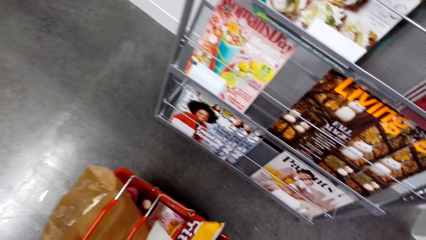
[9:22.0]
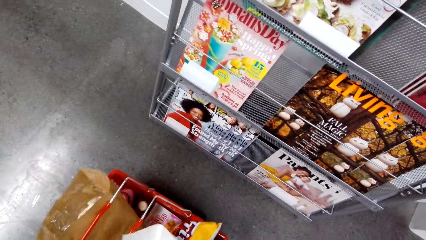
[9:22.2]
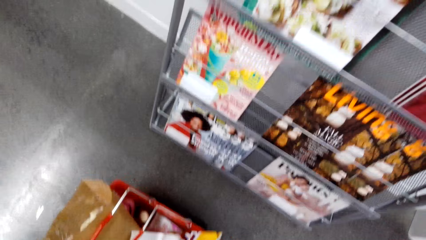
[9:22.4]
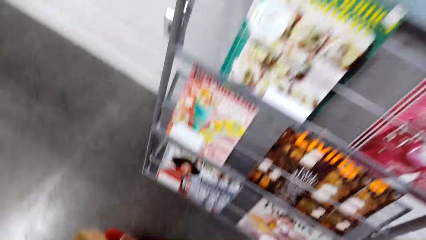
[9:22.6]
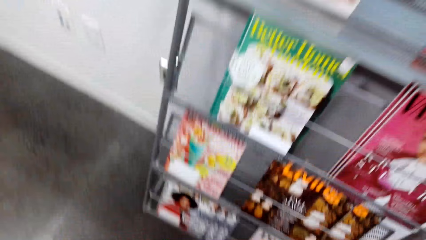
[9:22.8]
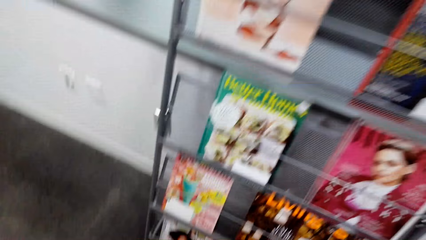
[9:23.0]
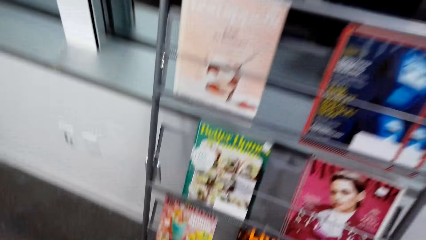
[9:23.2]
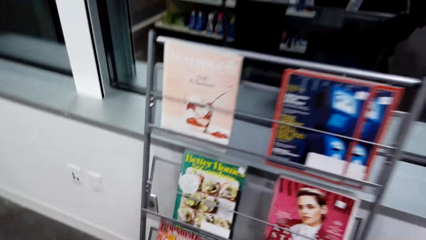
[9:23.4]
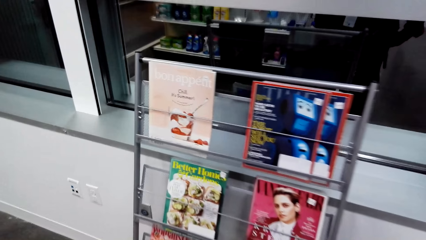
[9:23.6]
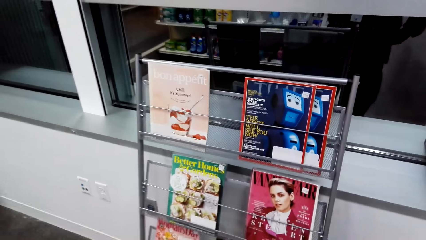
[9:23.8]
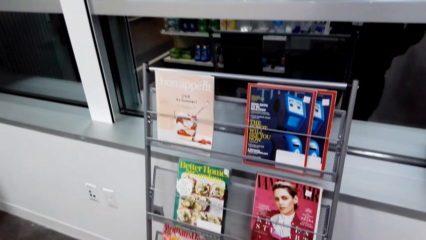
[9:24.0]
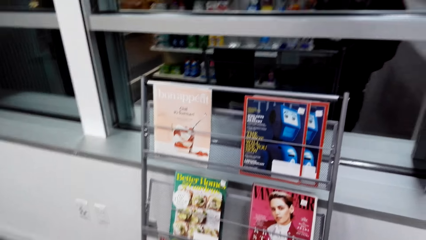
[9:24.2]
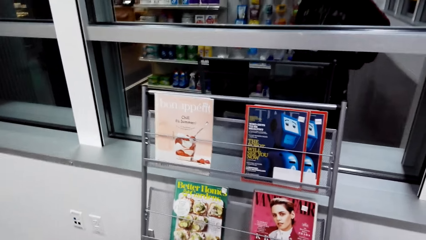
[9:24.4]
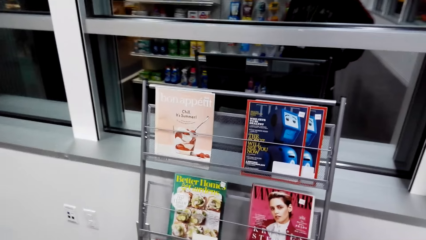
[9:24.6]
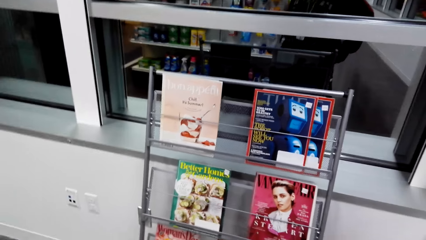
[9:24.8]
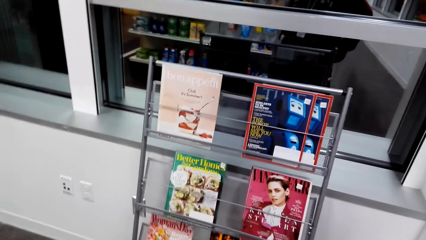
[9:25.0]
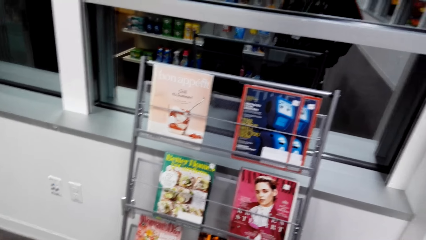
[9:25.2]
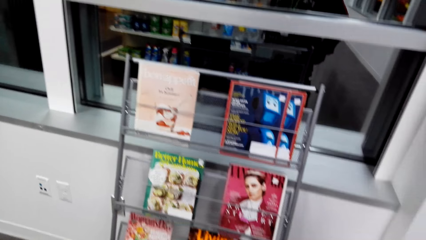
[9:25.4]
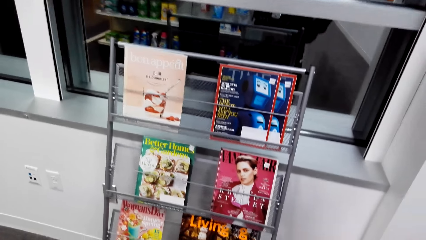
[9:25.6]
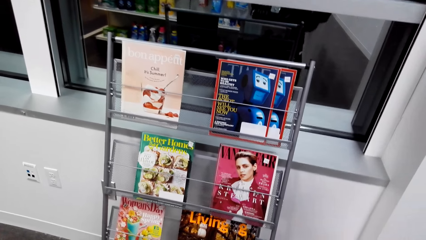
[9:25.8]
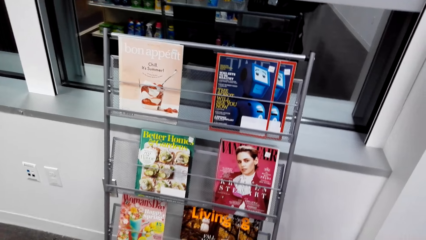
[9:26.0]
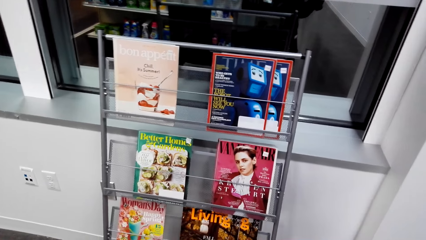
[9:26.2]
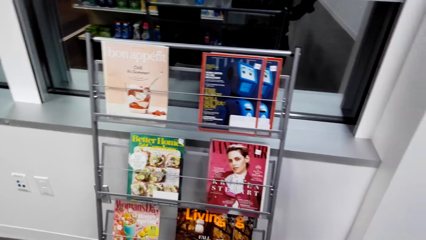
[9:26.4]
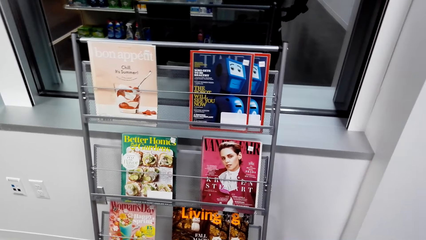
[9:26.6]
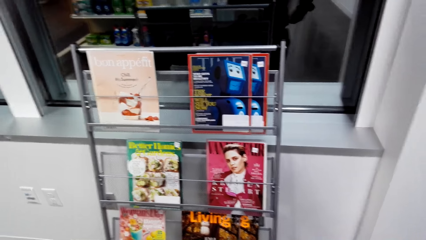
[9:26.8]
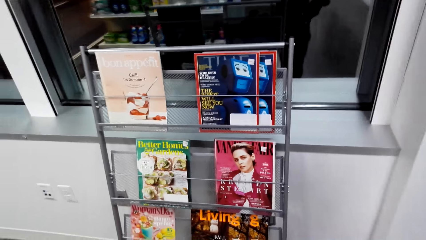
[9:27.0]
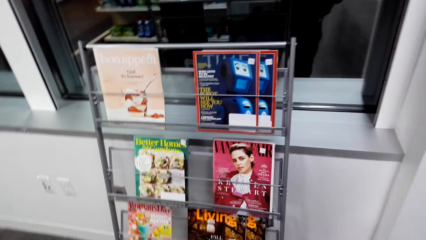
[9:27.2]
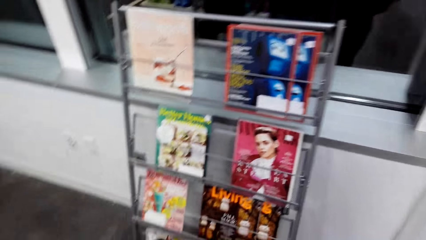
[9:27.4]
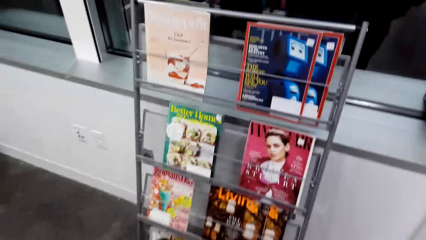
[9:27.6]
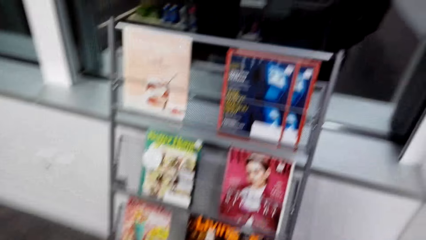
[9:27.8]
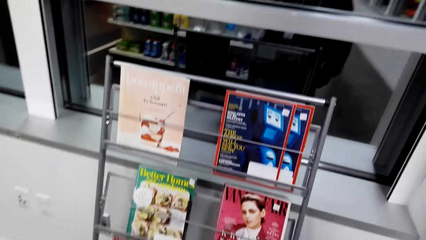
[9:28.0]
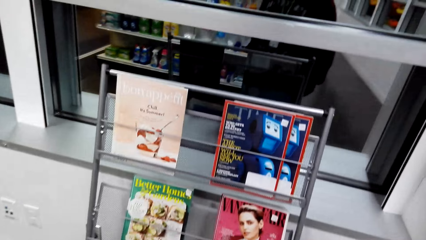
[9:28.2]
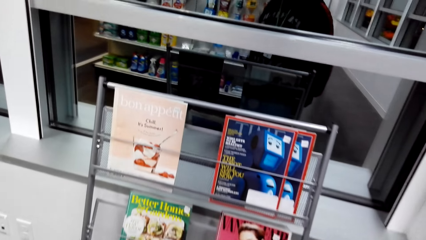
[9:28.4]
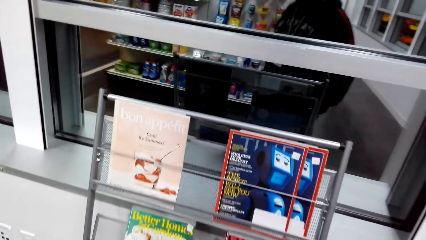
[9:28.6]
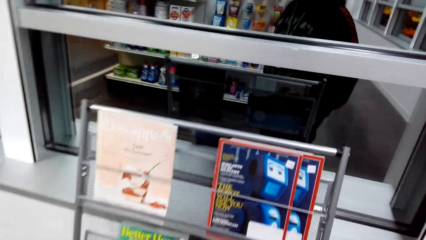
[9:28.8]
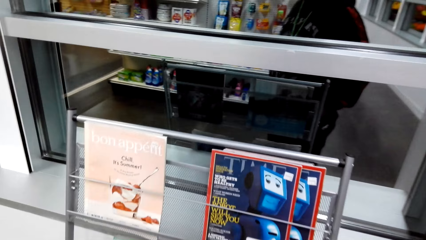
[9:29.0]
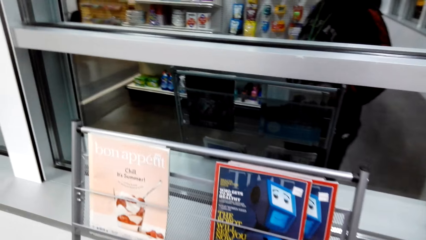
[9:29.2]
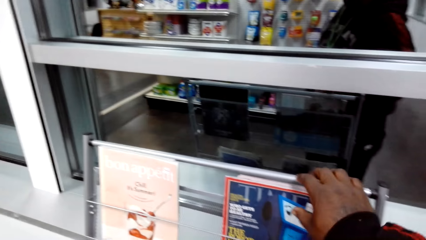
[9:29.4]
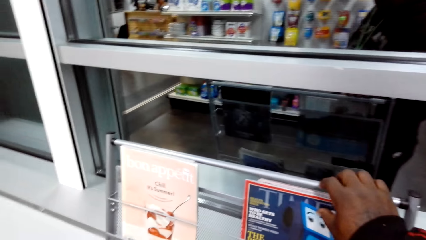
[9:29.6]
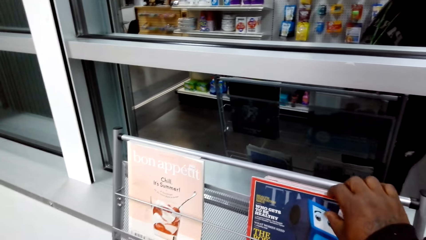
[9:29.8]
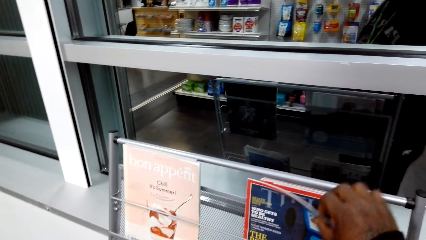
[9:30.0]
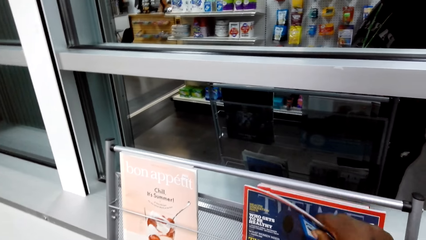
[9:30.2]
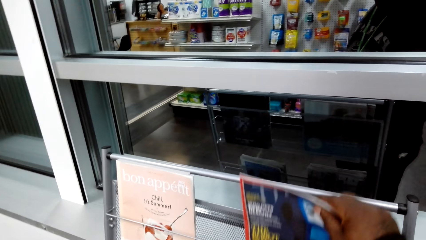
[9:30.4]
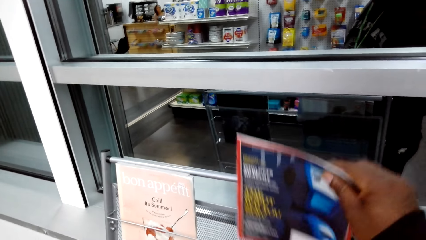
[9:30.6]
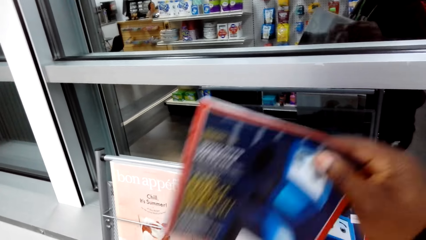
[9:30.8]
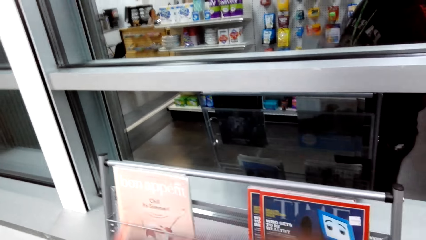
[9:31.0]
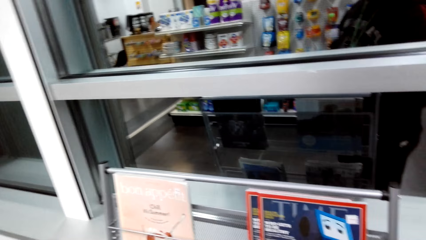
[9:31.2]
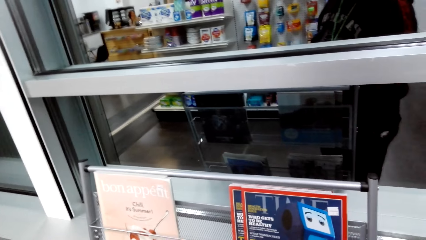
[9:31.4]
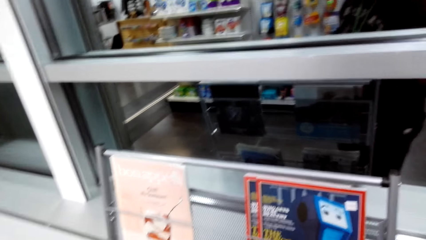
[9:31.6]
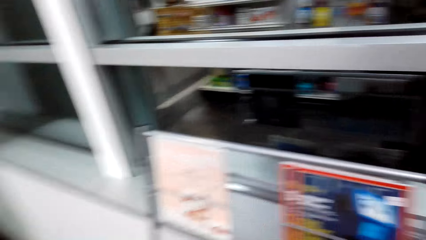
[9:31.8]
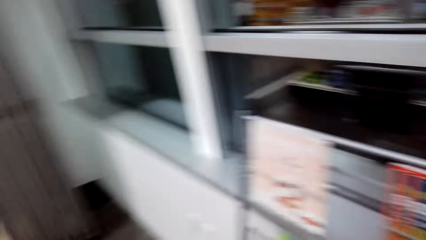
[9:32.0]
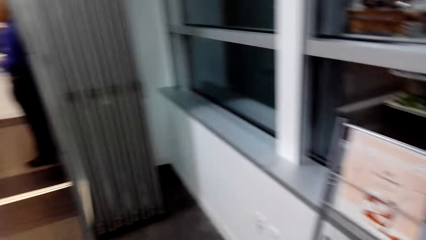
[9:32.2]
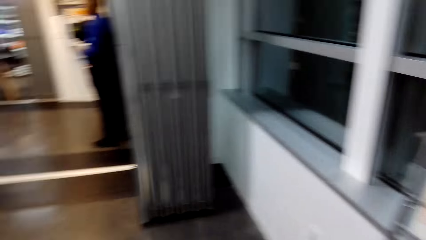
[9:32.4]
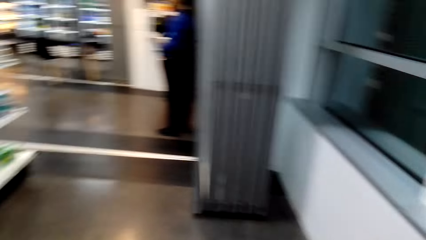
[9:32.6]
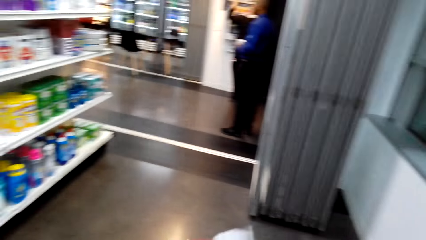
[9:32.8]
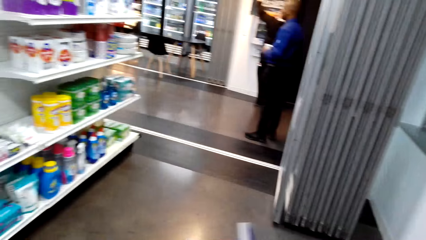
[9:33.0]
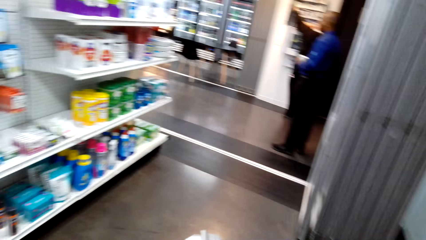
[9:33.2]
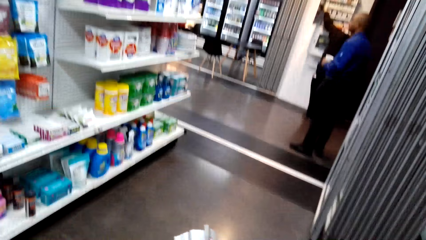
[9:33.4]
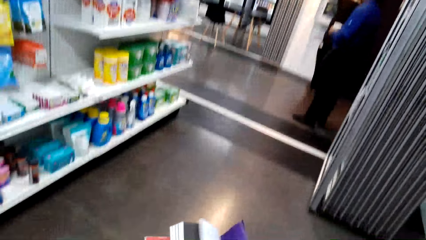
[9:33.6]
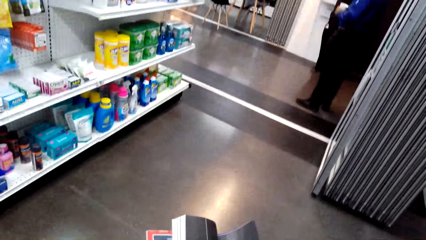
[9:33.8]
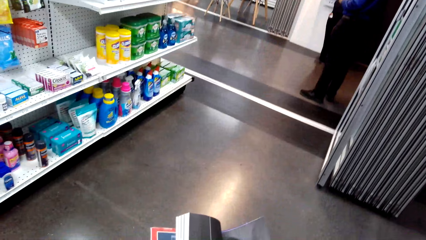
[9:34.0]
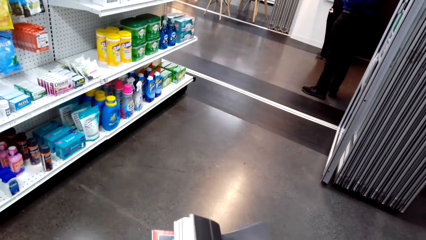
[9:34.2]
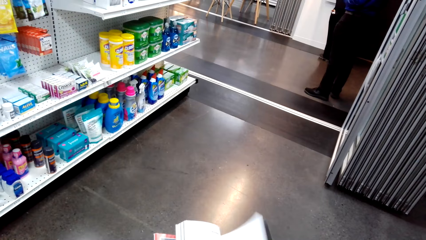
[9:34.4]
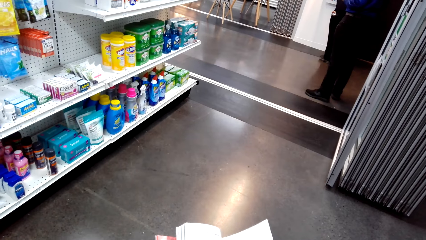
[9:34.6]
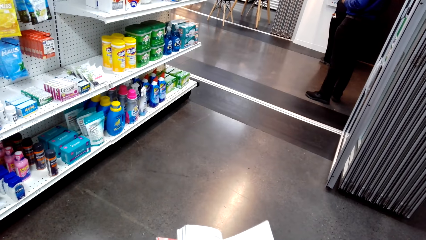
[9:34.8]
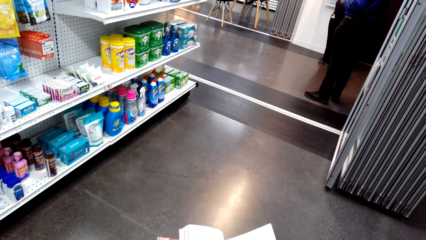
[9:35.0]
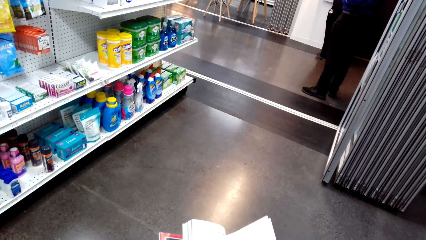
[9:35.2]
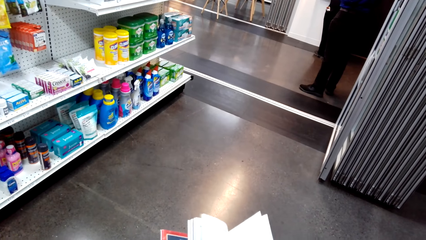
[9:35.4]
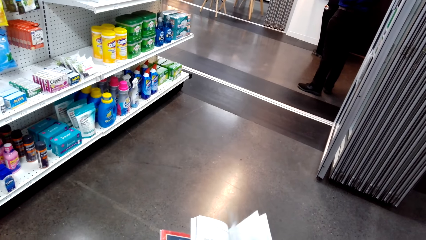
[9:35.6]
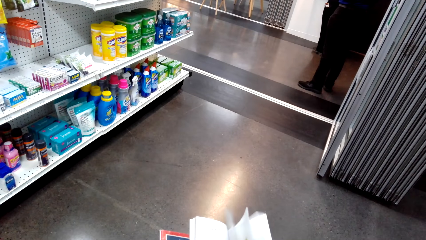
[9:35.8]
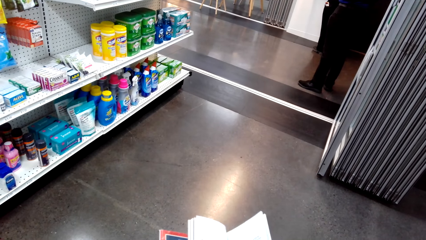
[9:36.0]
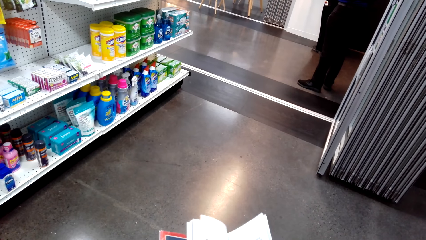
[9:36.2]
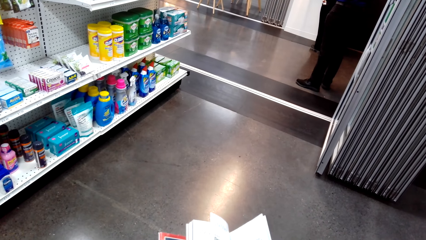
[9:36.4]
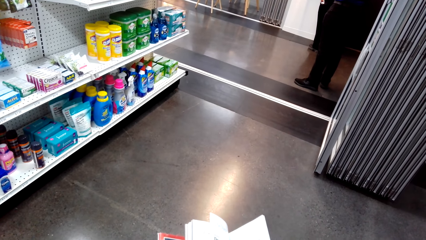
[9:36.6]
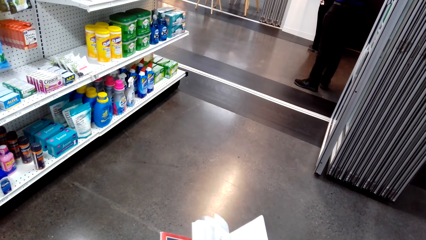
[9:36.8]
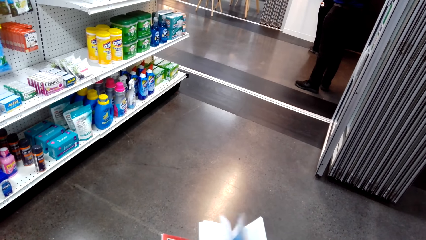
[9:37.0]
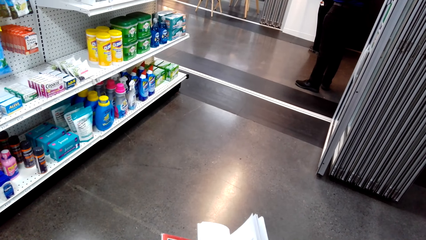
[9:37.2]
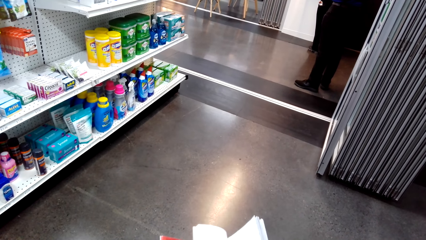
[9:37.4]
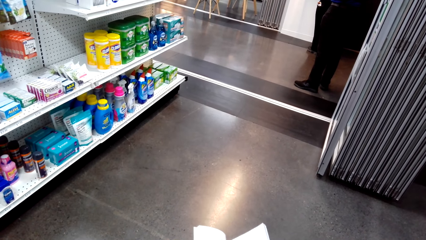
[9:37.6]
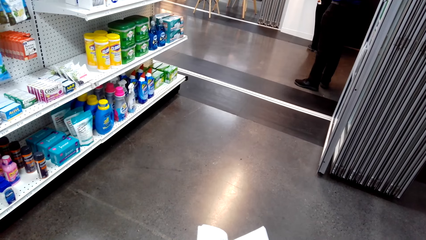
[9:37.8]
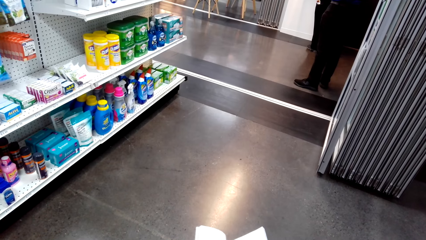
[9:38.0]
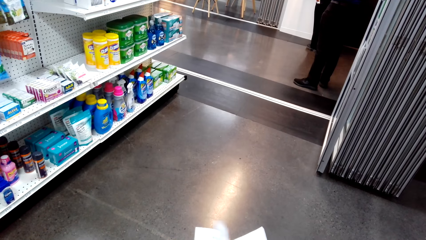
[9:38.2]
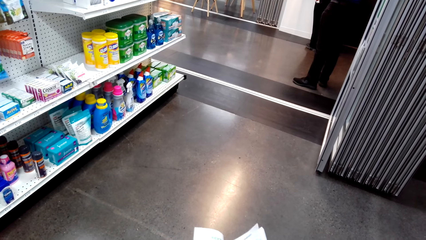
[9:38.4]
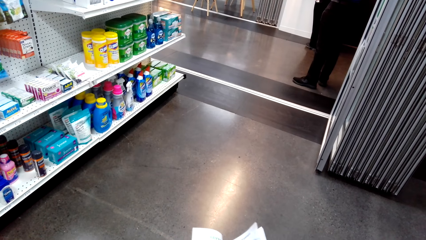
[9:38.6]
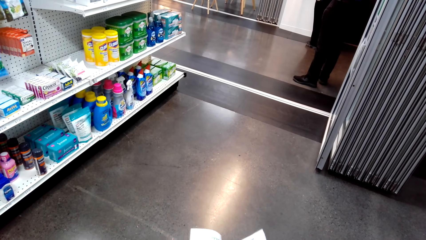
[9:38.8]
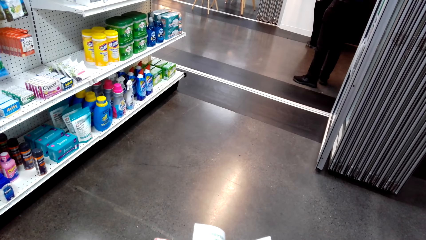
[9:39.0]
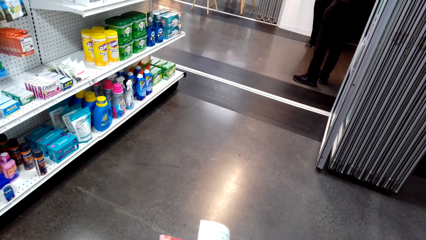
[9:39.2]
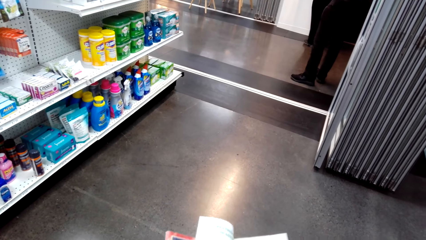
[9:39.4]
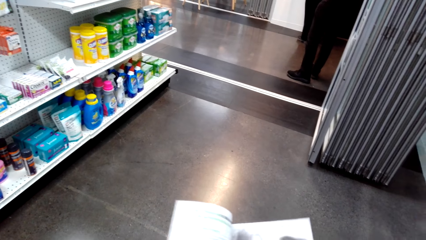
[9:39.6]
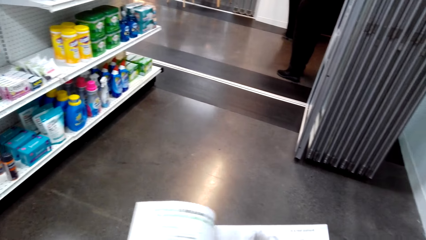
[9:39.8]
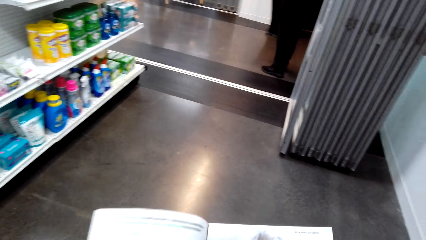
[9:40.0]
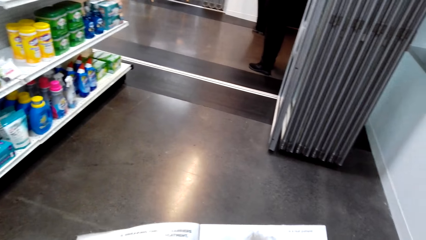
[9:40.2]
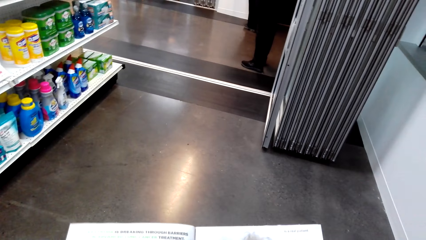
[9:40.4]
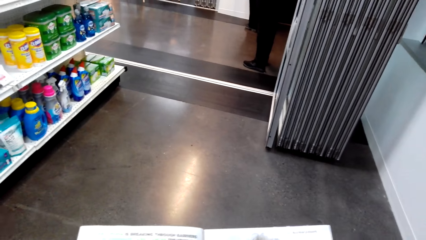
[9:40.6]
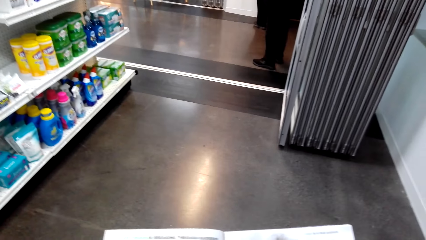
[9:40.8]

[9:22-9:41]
The camera wearer touches something in the cart. They pick up a magazine from the magazine display stand. They flip the pages of the magazine.
